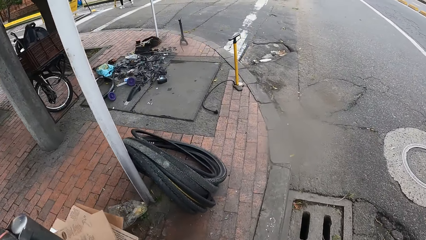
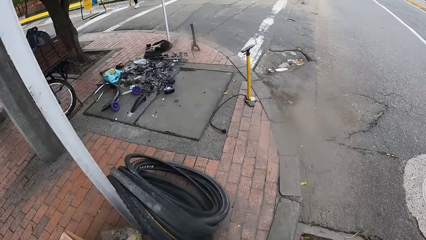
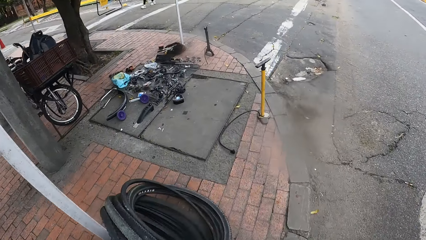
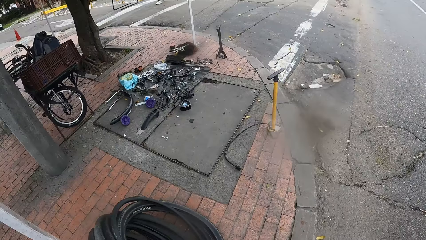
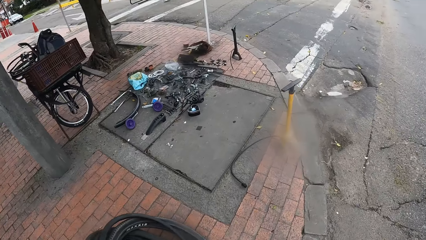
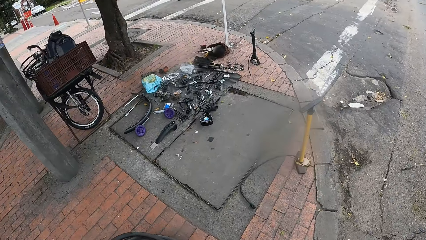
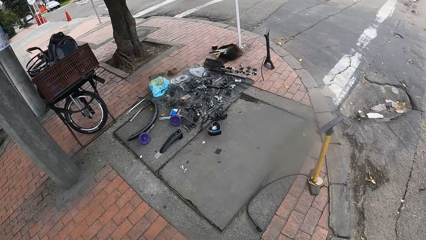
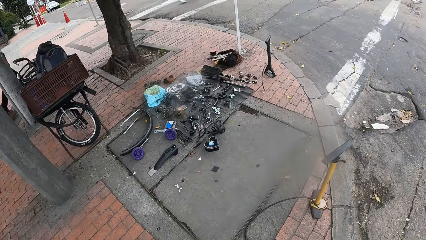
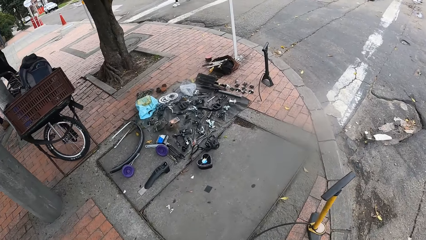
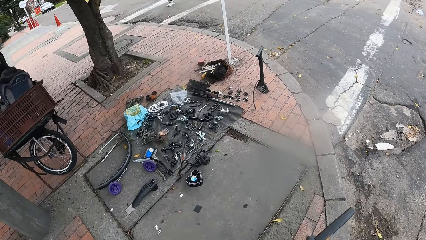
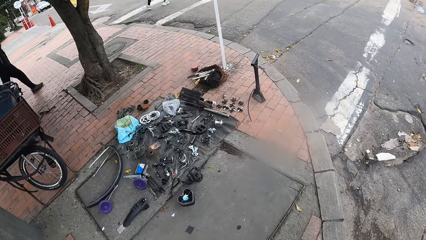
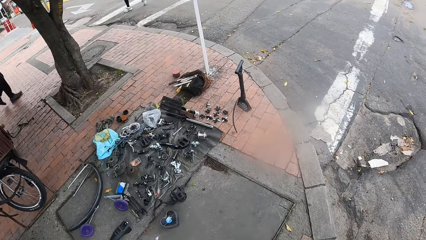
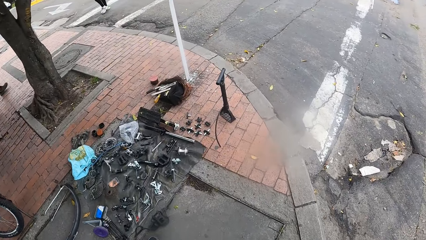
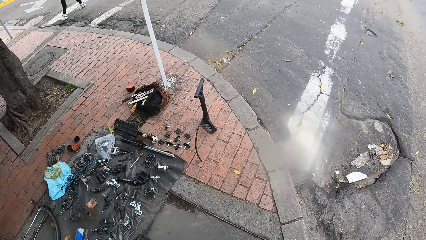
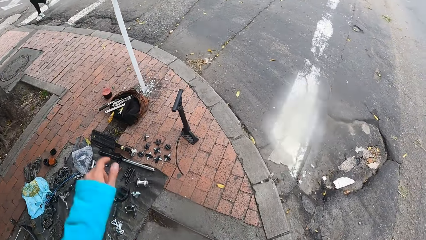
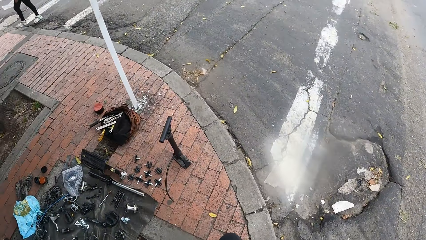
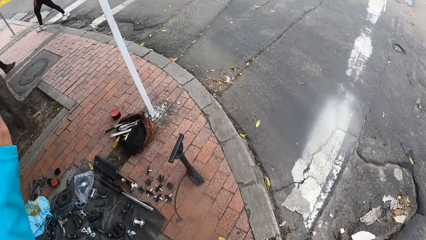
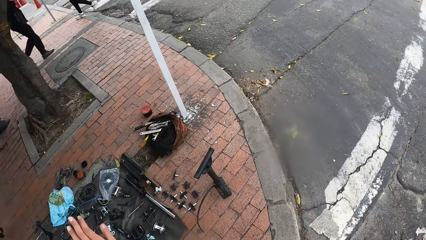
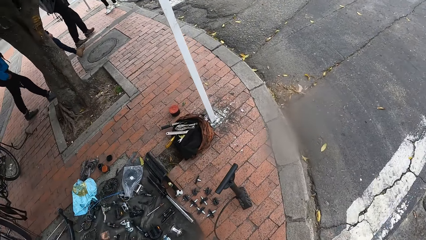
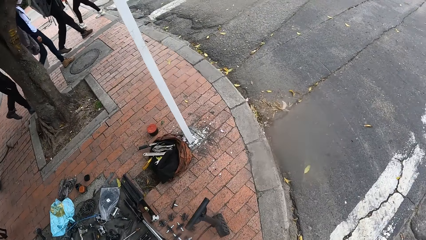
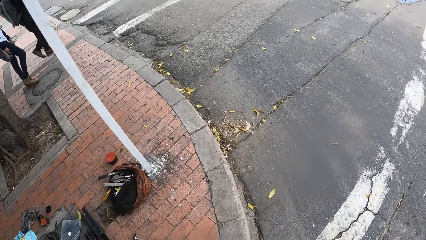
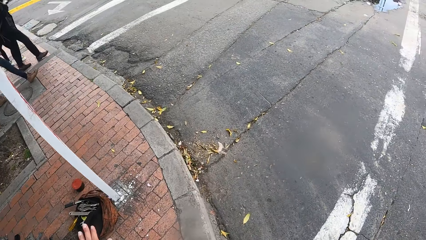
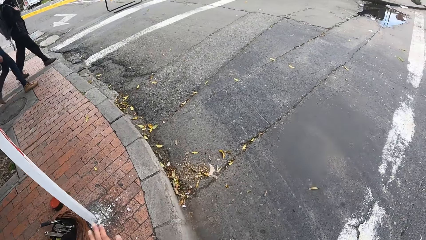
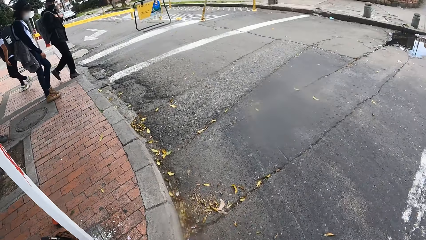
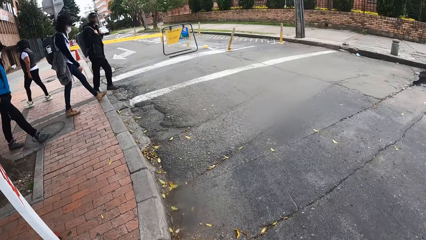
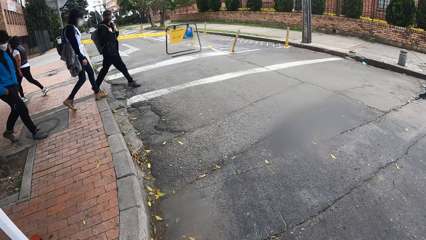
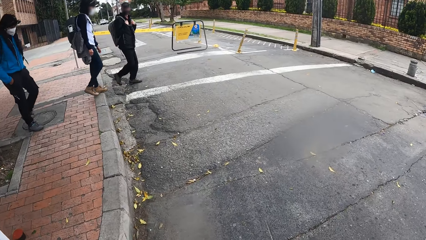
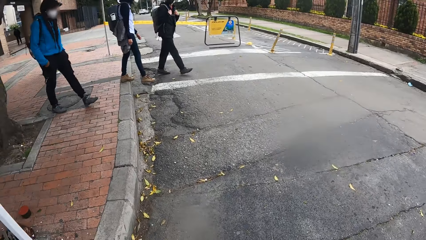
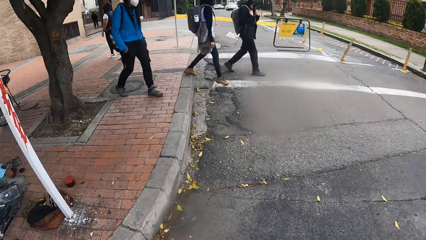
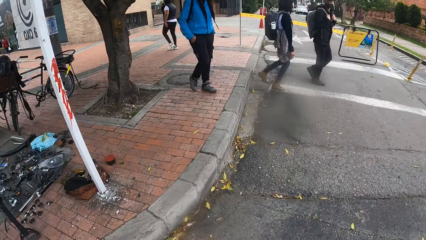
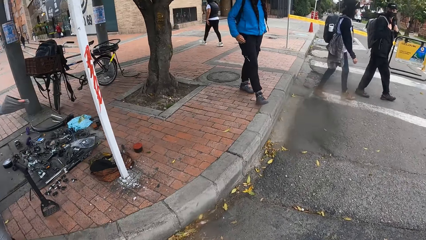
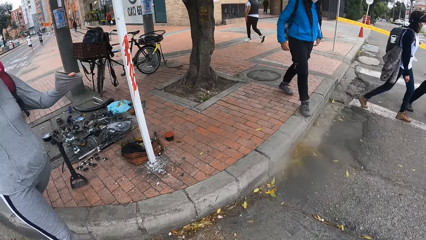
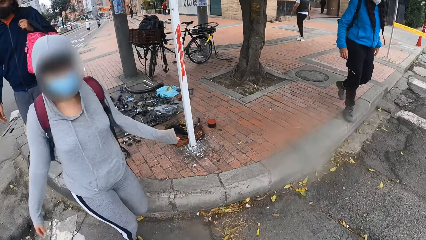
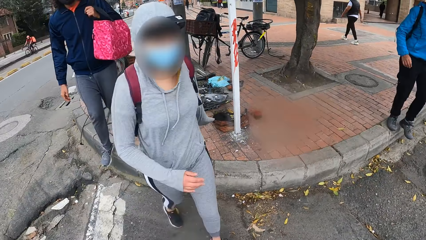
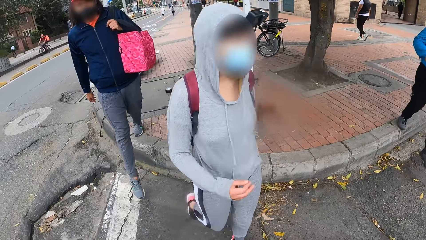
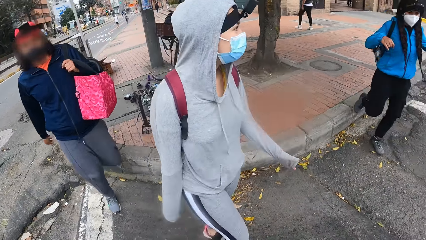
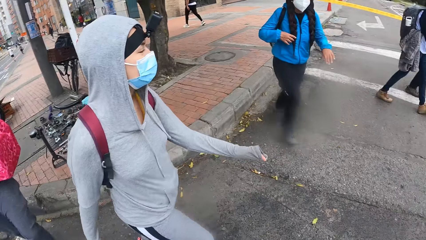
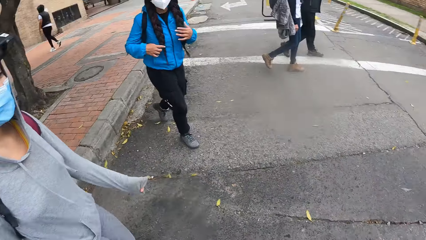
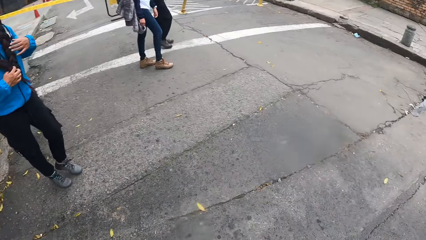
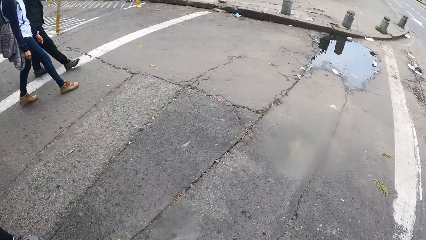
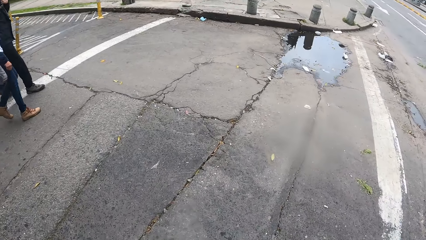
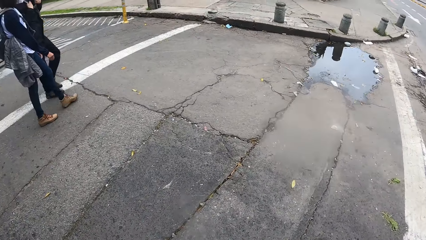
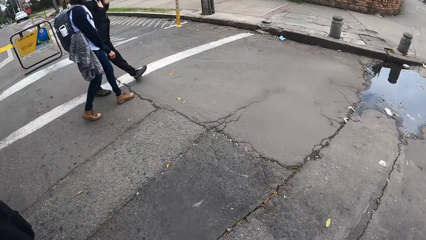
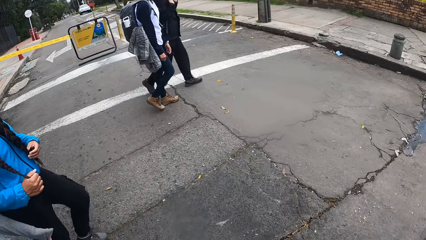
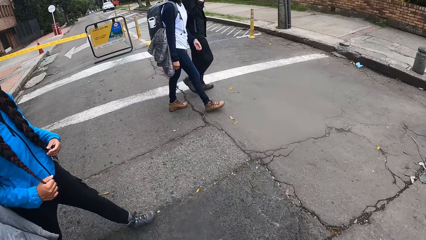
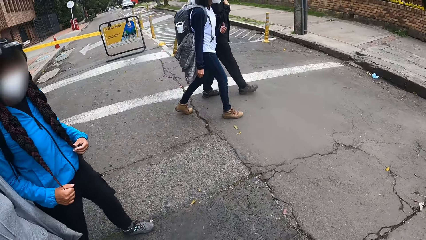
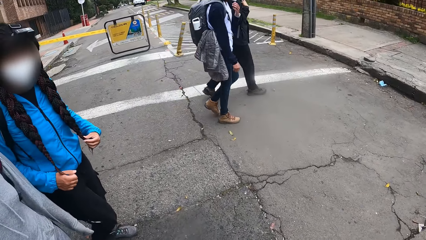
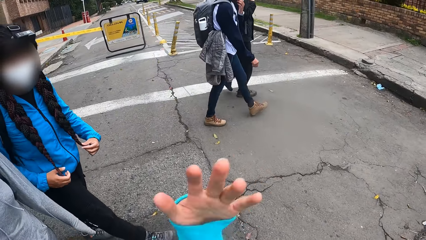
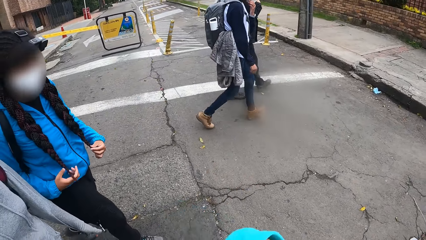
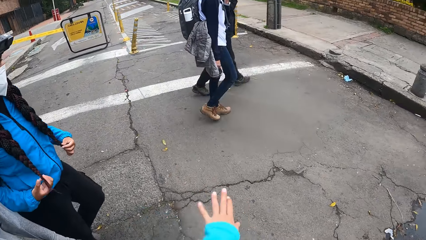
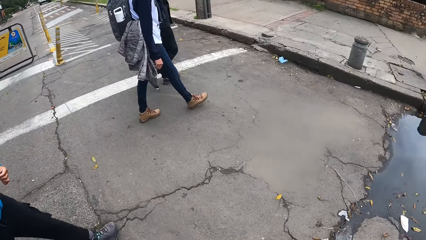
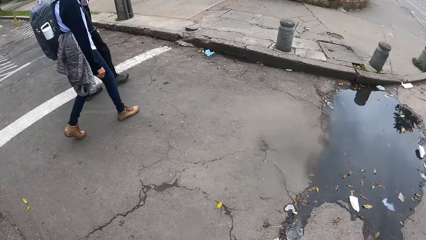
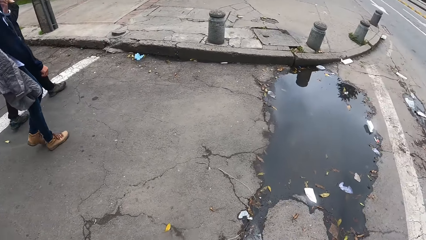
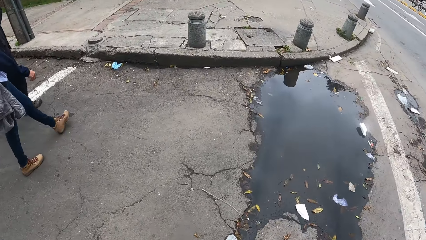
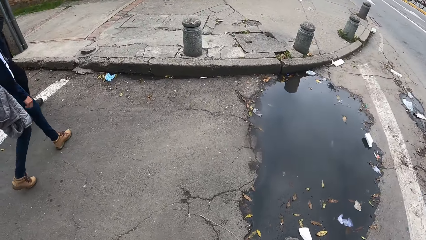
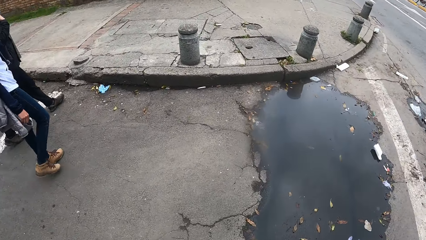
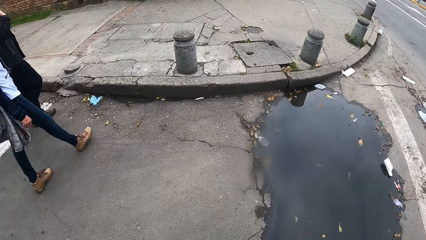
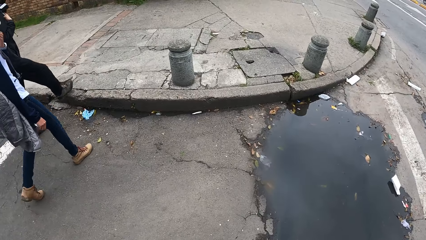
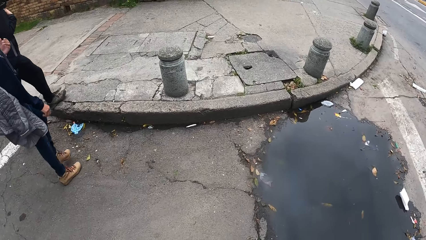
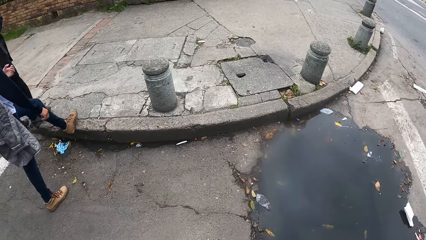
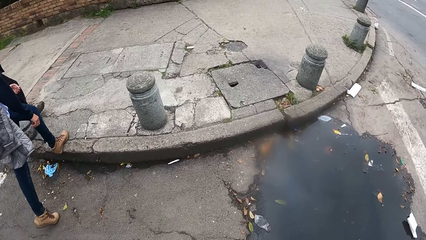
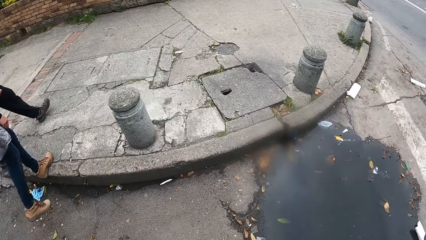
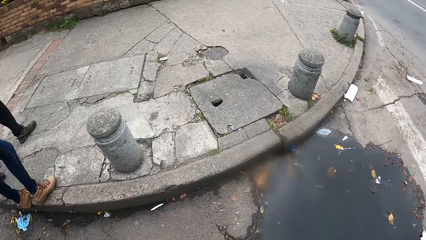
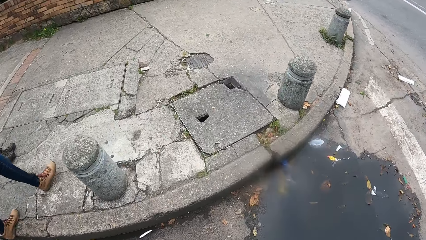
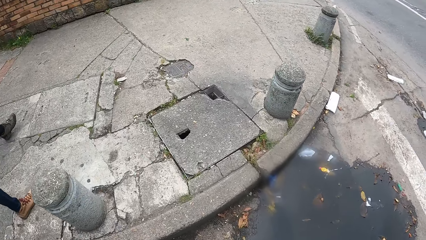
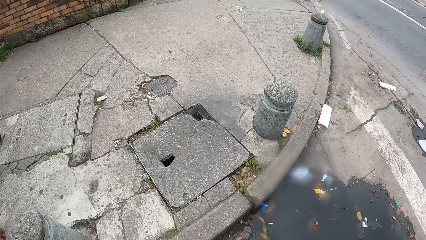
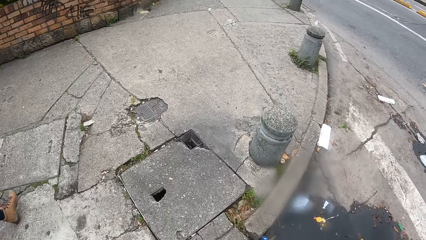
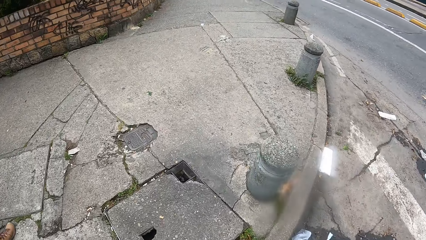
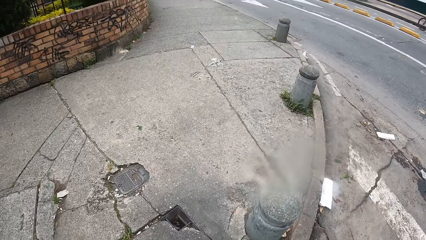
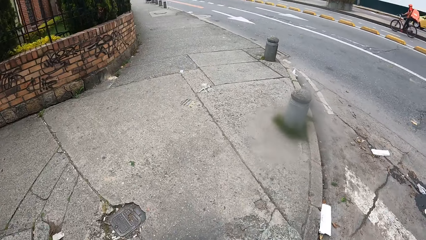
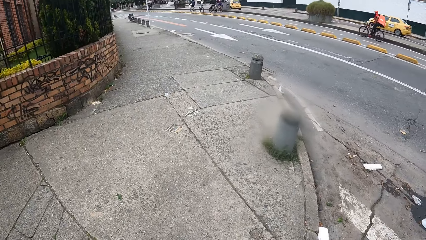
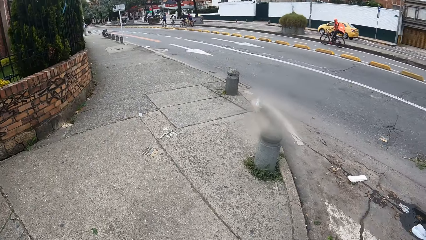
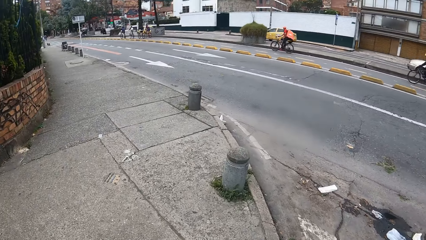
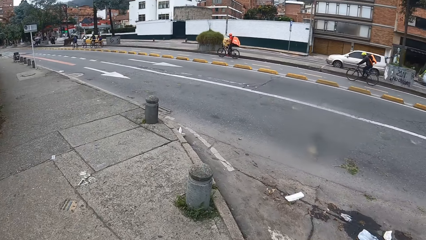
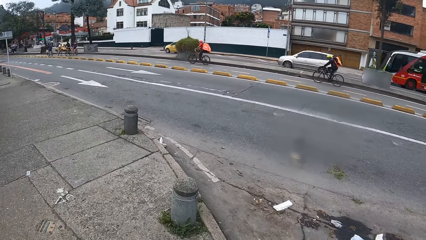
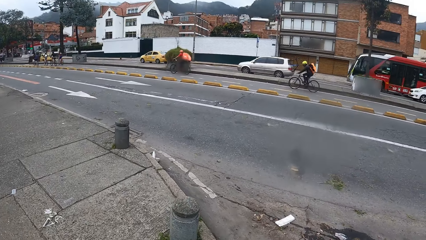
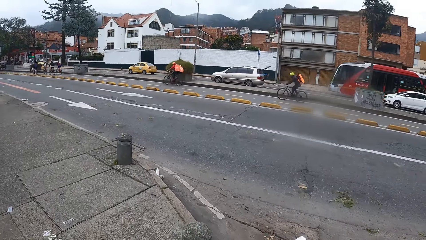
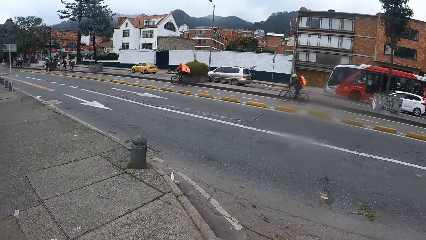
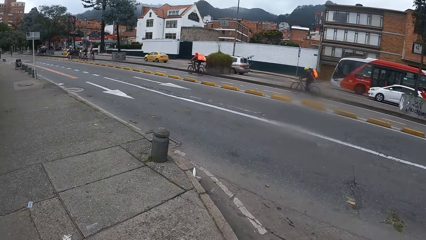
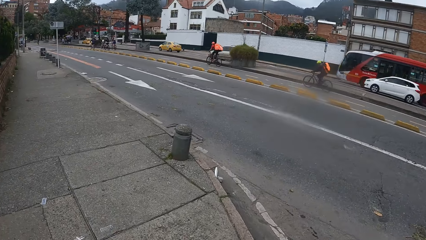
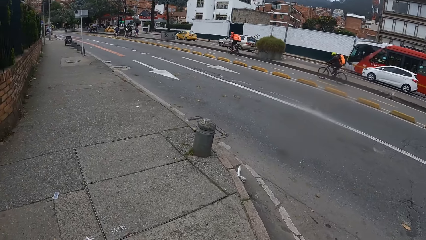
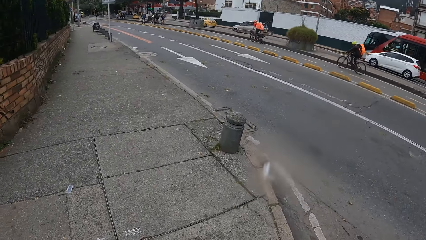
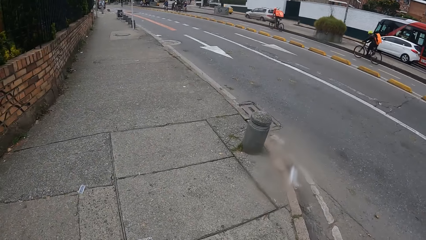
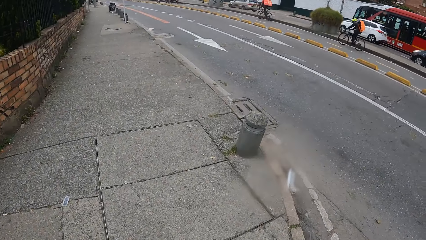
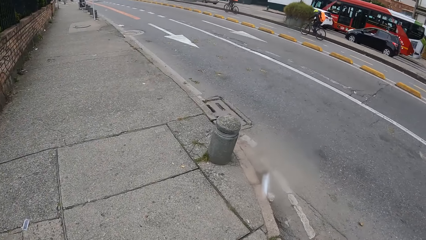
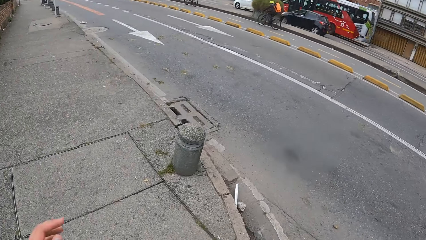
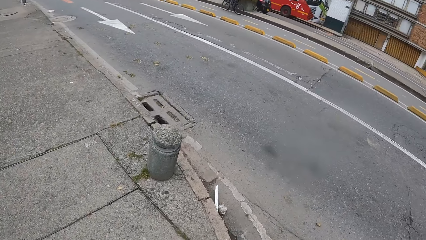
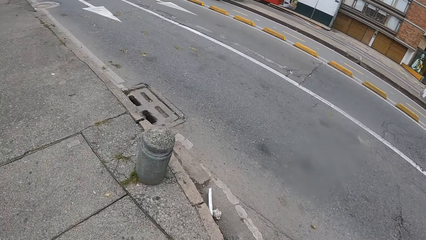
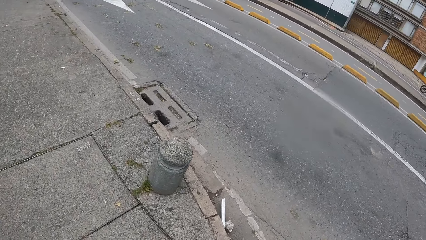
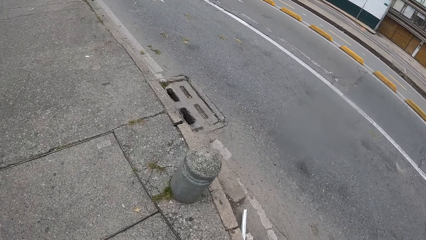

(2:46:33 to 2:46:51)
The camera wearer looks at the spare parts. A woman touches her hair with her hands. Another woman adjusts her facemask with her left hand. The camera wearer turns around. Someone rides a bicycle.
